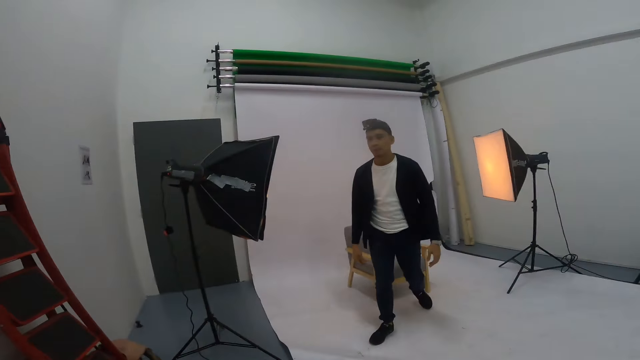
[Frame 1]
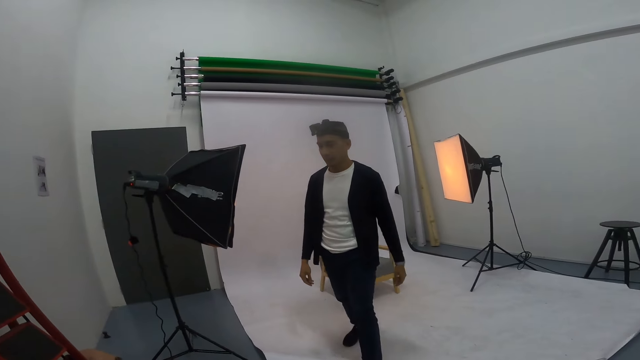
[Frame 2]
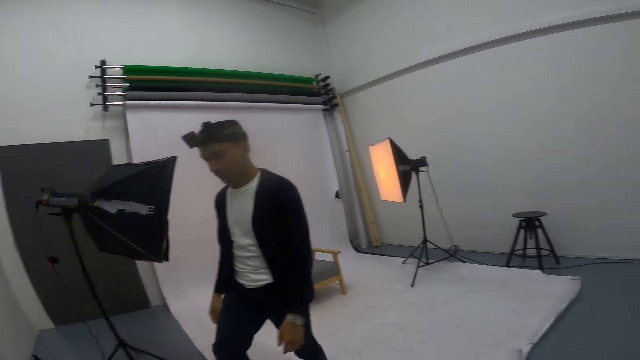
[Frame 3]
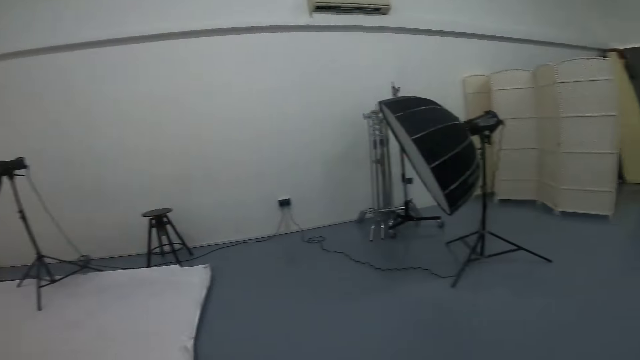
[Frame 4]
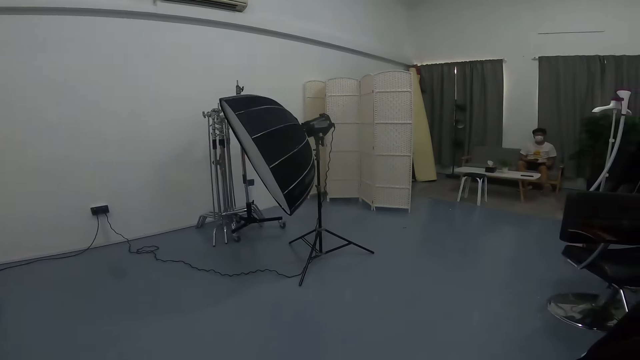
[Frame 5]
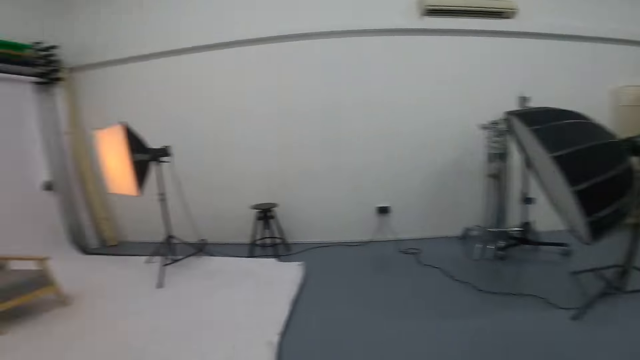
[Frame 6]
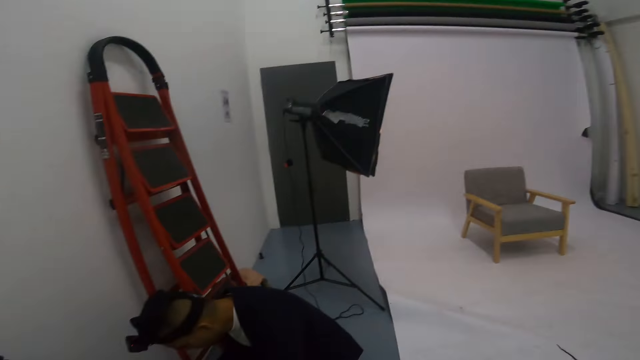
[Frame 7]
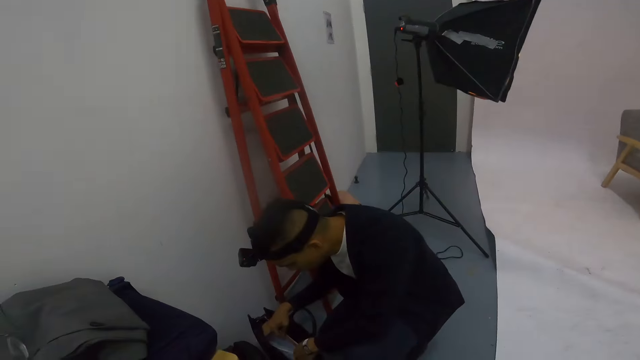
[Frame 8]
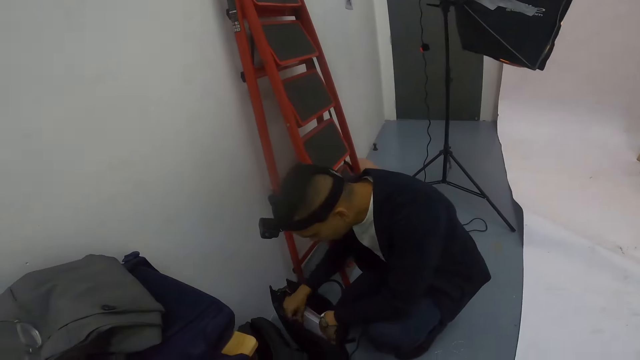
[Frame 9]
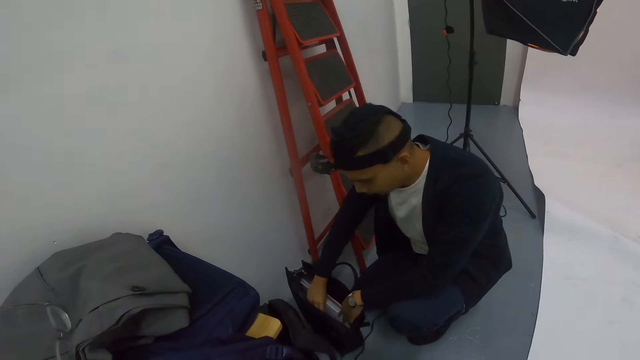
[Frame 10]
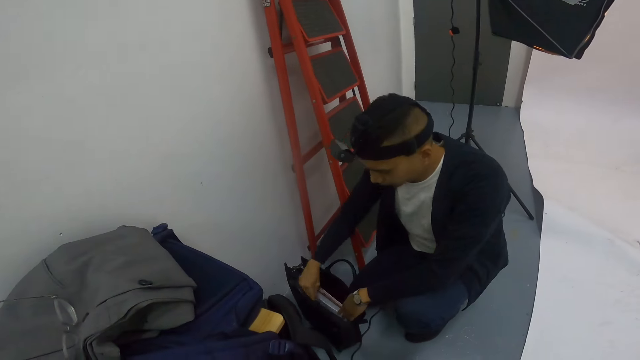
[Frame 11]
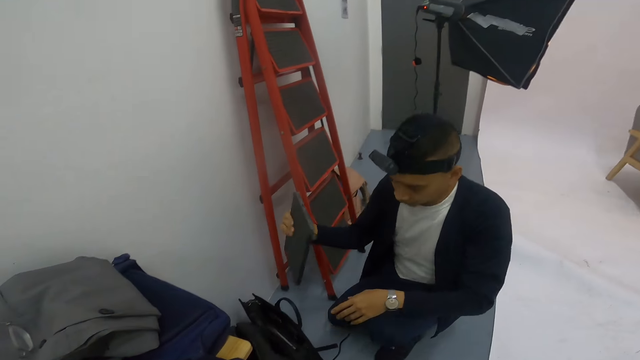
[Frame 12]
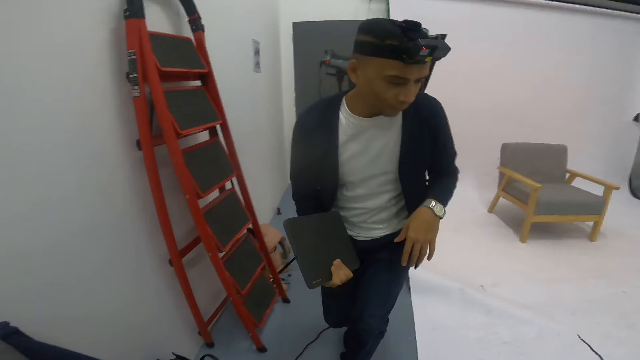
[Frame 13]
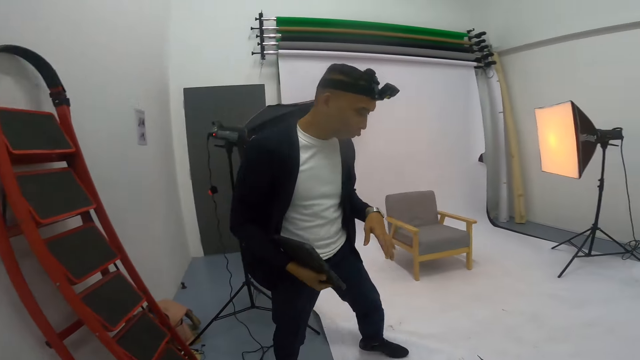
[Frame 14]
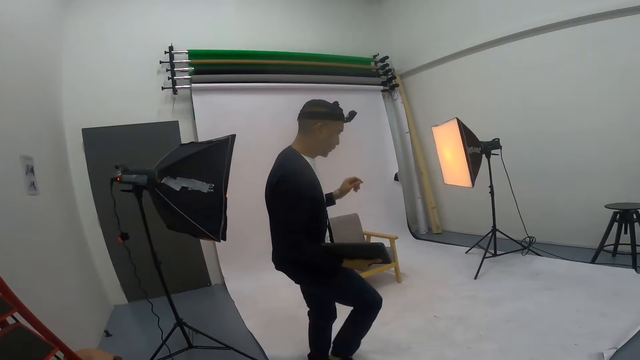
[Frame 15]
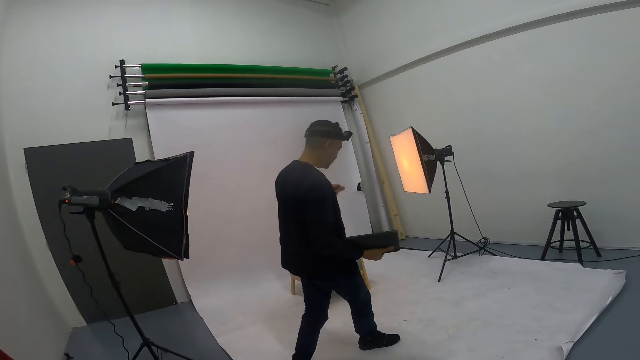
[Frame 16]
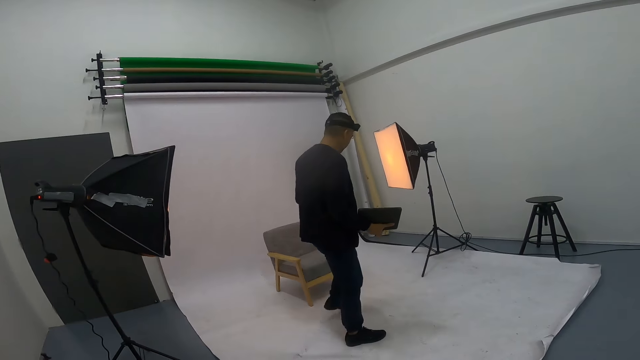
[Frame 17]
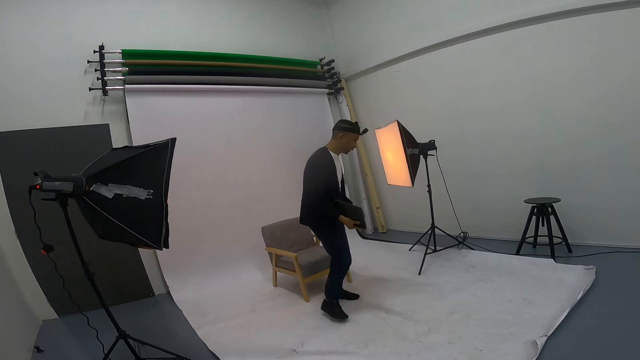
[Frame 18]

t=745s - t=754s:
A man walks towards the camera wearer. The camera wearer looks around the studio. The man checks through the bag, lifts a tablet or iPad from the bag, stands and walks to the chair.

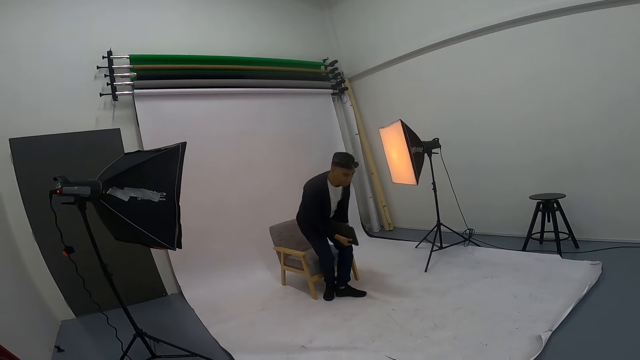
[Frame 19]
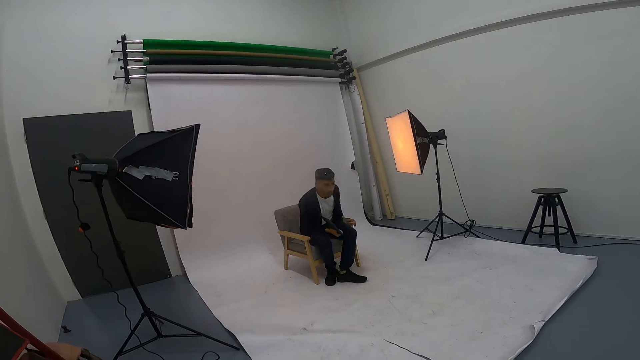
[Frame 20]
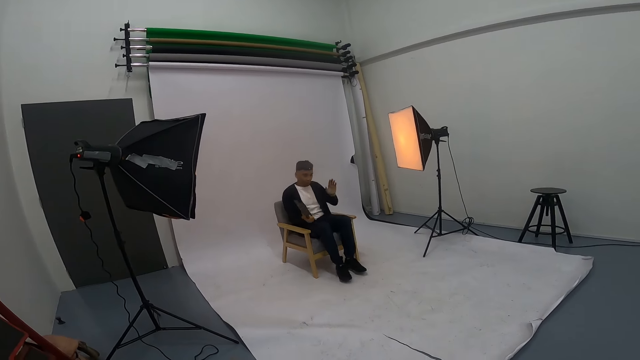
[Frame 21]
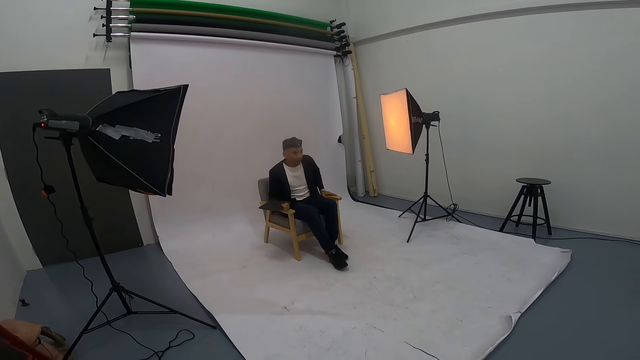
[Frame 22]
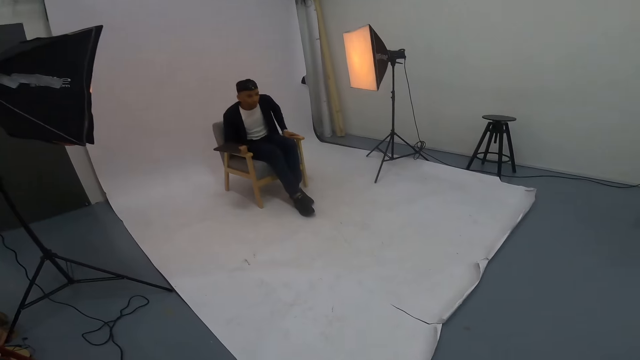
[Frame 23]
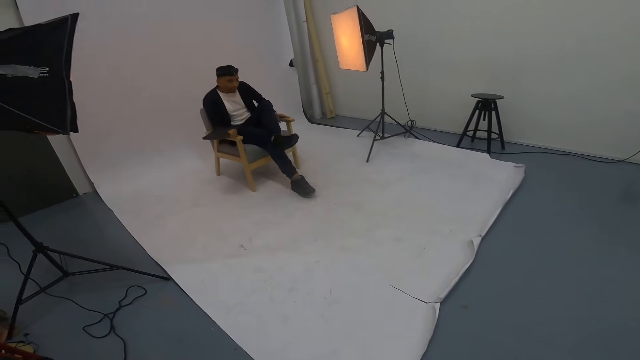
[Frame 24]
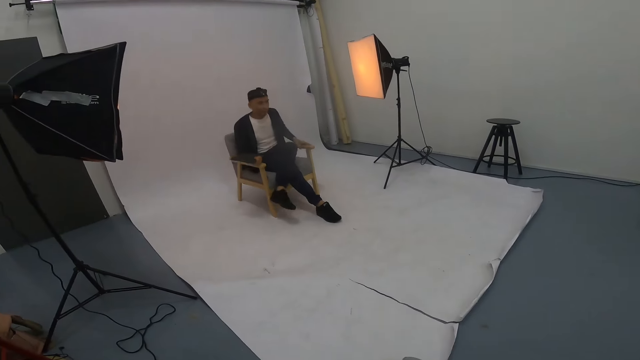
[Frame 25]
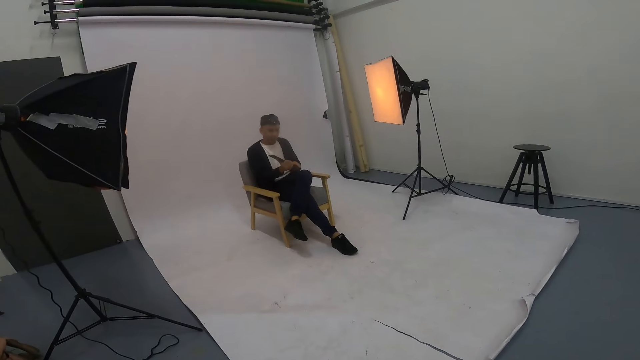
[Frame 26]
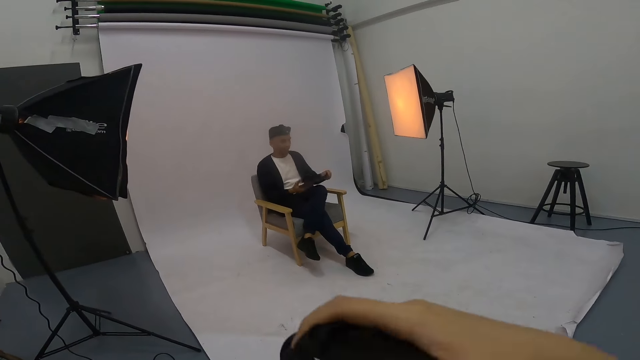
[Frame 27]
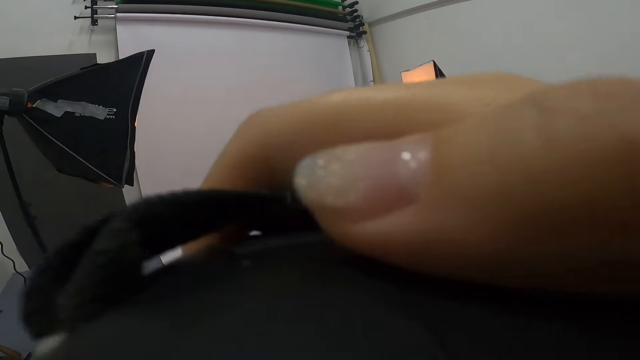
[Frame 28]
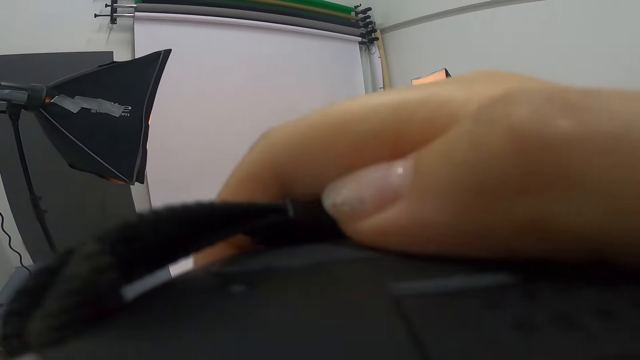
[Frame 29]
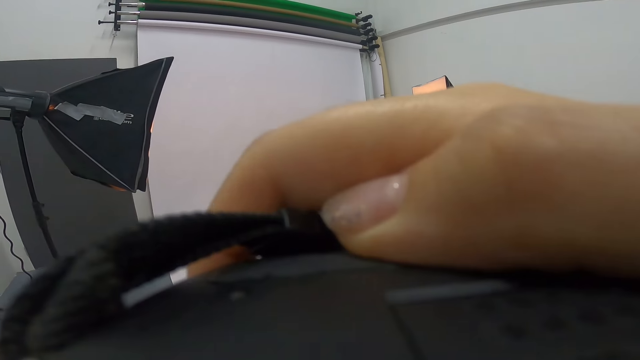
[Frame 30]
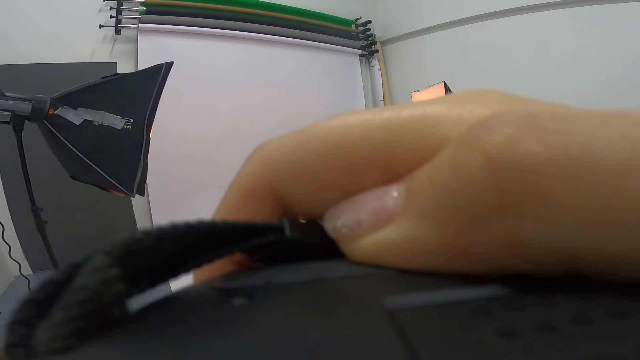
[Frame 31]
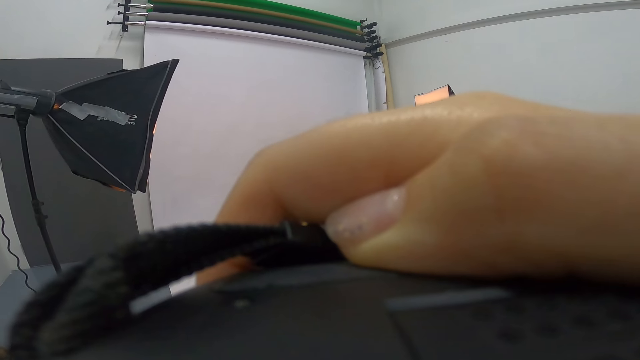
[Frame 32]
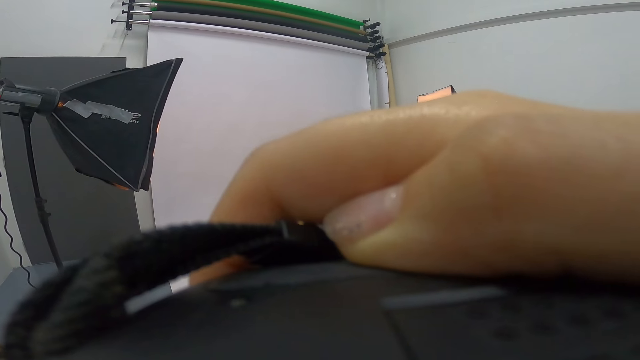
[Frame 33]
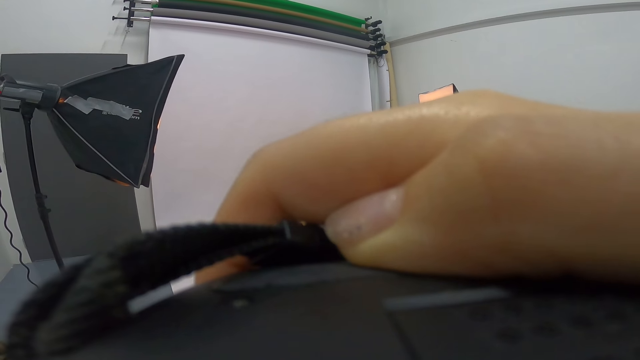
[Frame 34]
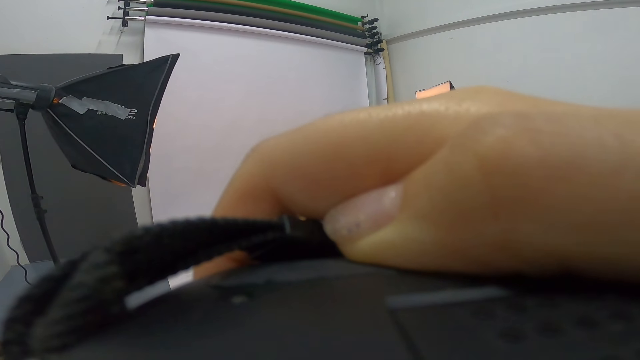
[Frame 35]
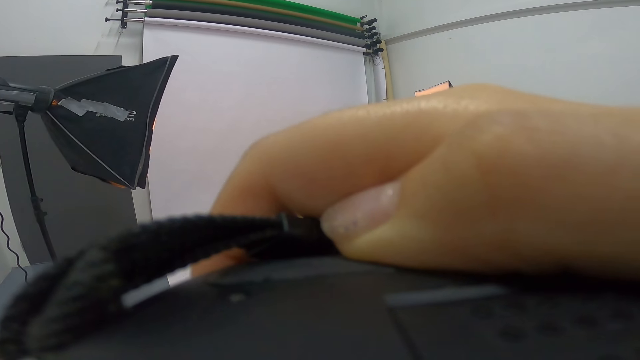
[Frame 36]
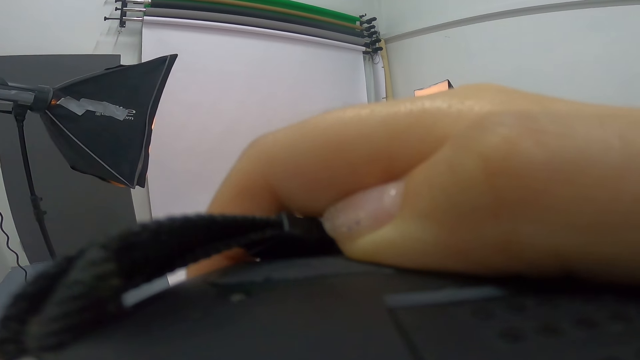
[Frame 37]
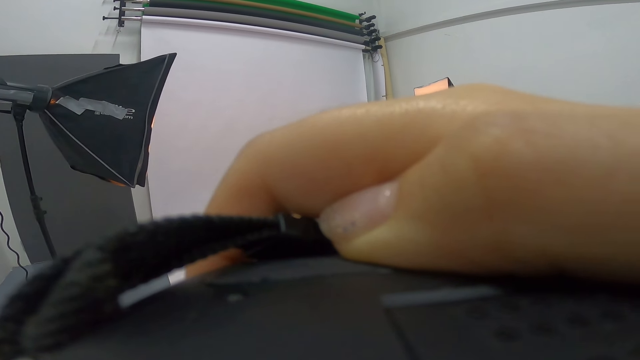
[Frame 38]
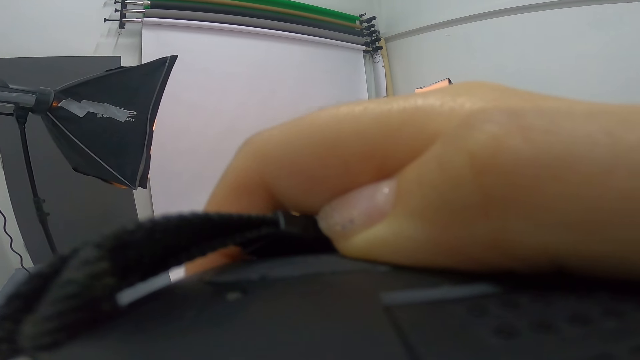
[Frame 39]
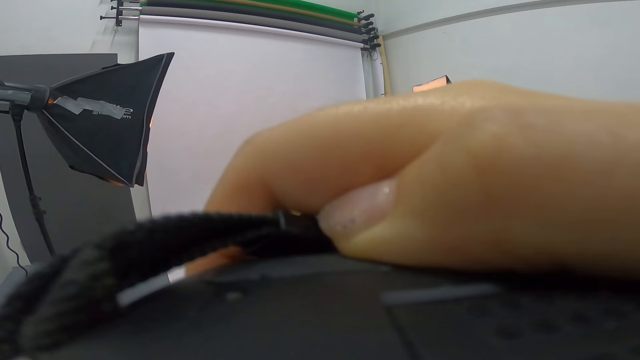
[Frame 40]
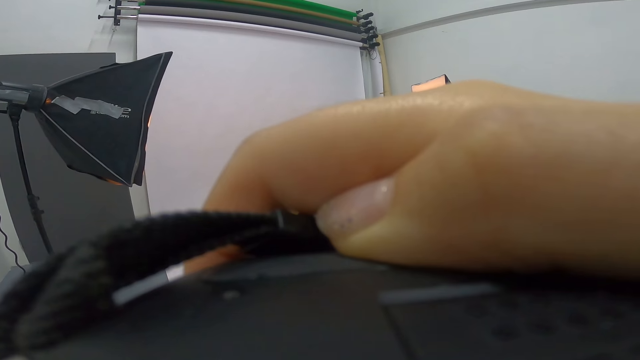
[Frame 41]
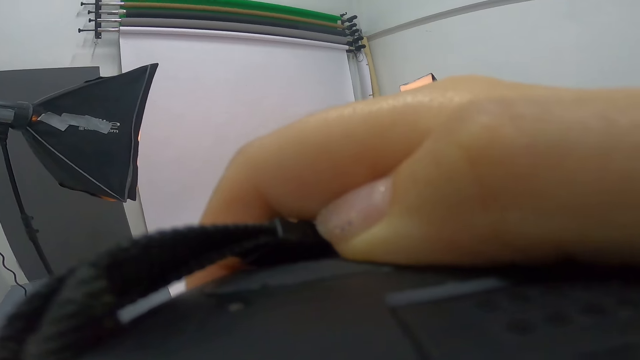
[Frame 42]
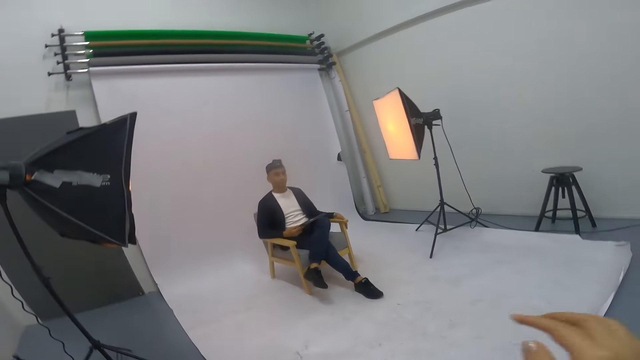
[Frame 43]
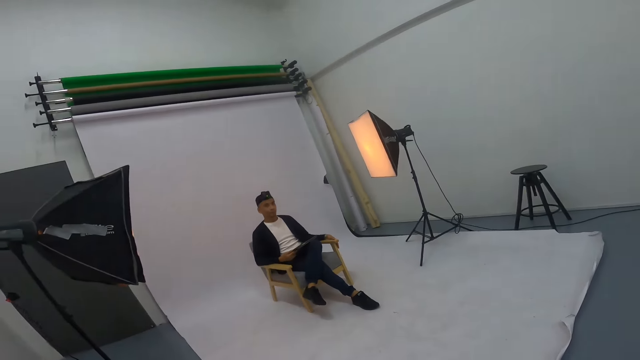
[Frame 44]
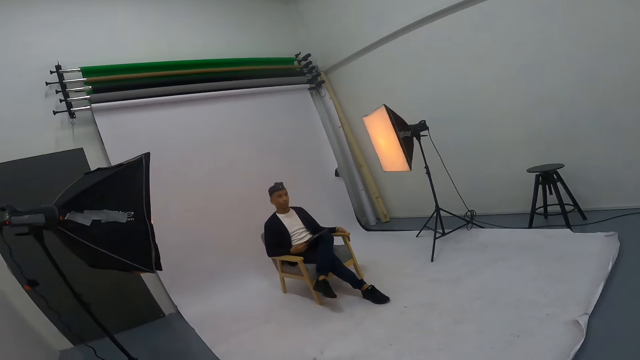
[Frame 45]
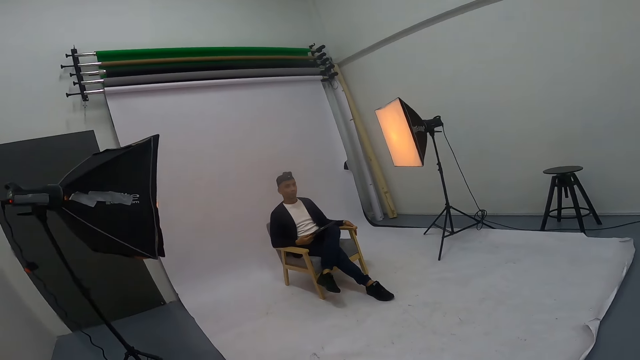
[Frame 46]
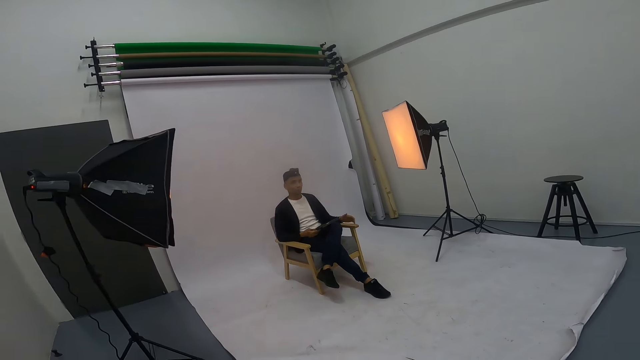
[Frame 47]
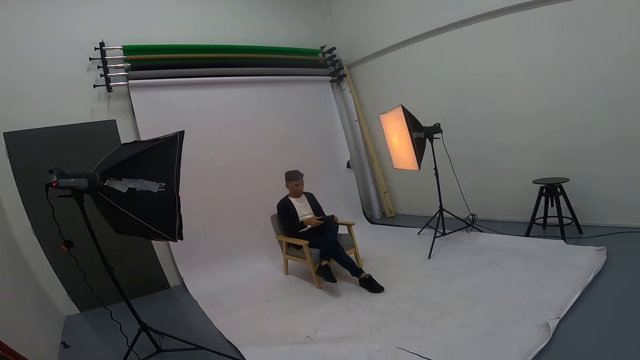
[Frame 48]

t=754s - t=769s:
A man sits down, gestures at the camera wearer, places his hands on the chair handle and holds the laptop. The camera wearer lifts a camera. They take a photo of the man. They take a photo shot repeatedly. They lower the camera. They look at the man.
